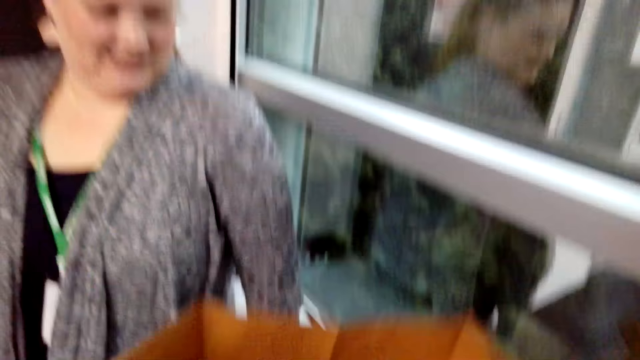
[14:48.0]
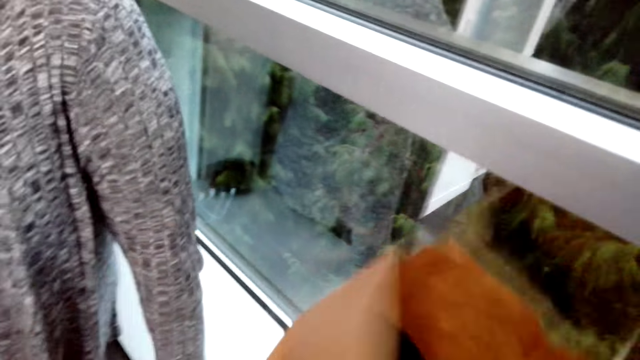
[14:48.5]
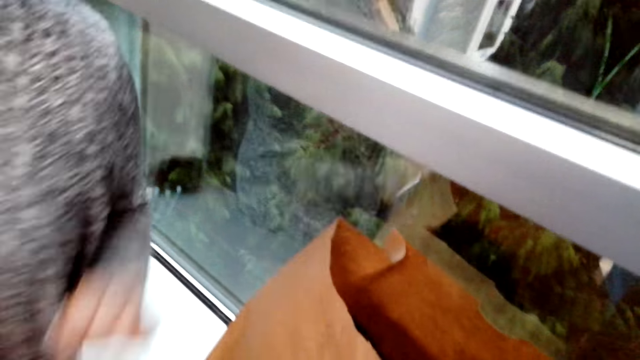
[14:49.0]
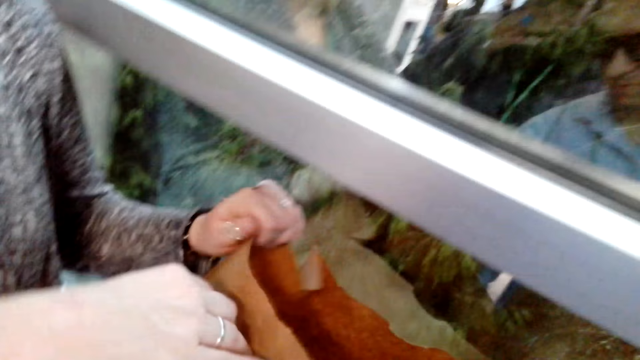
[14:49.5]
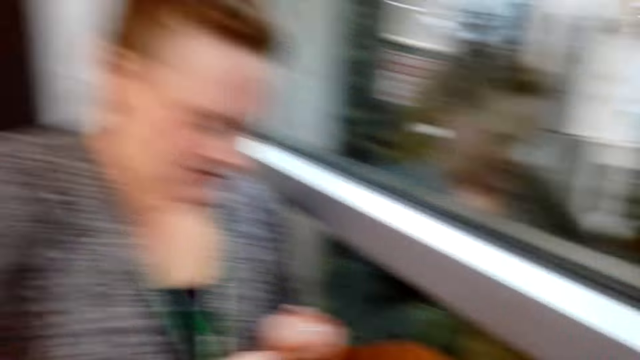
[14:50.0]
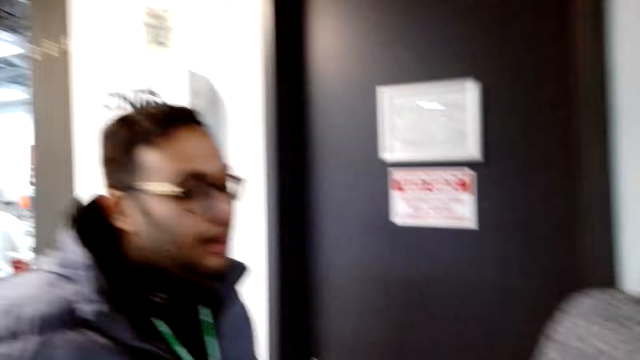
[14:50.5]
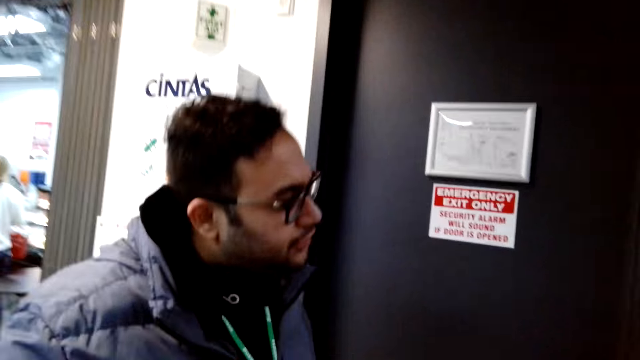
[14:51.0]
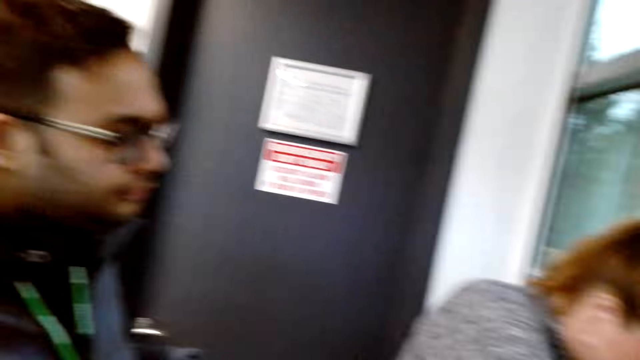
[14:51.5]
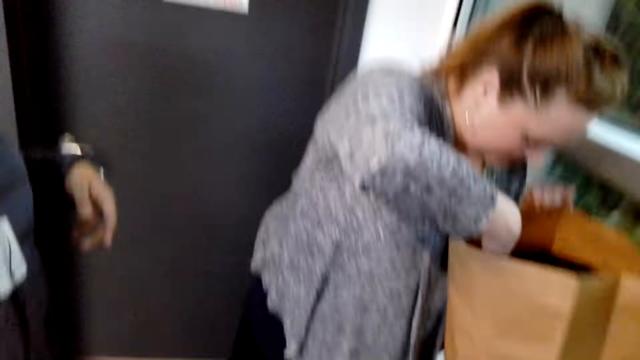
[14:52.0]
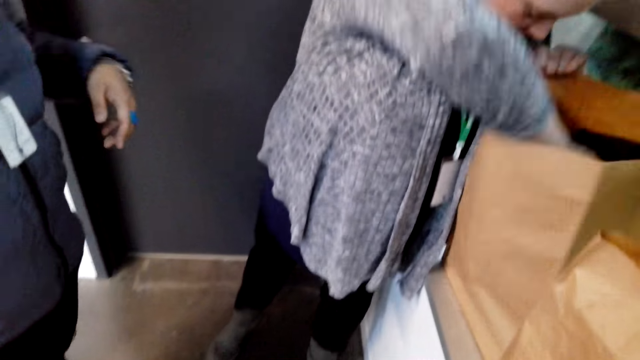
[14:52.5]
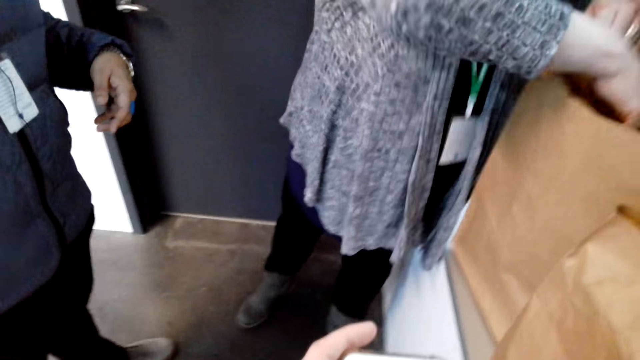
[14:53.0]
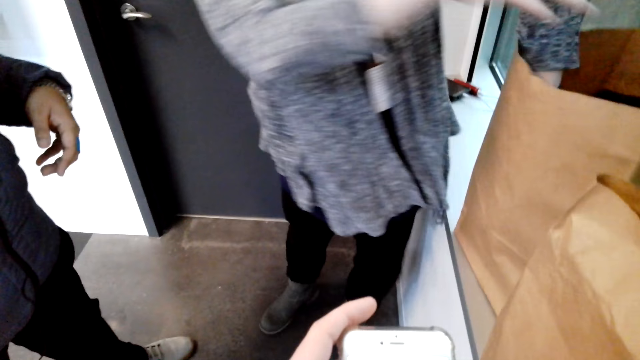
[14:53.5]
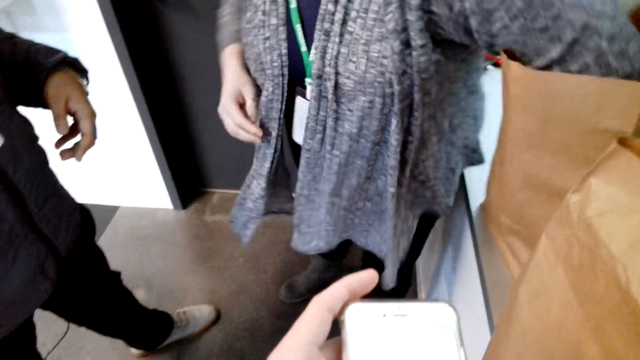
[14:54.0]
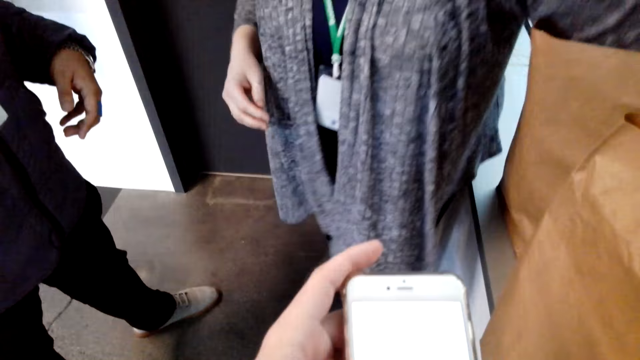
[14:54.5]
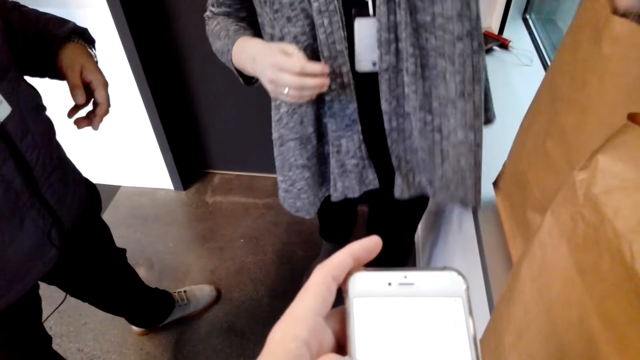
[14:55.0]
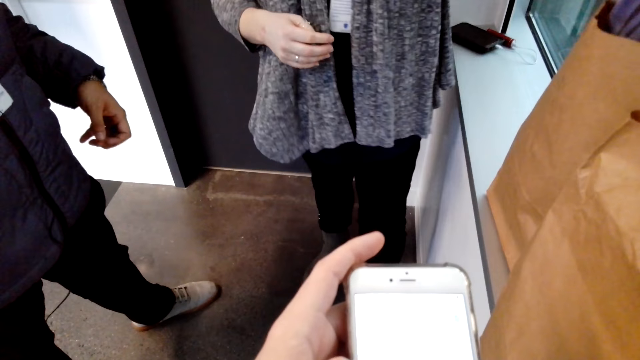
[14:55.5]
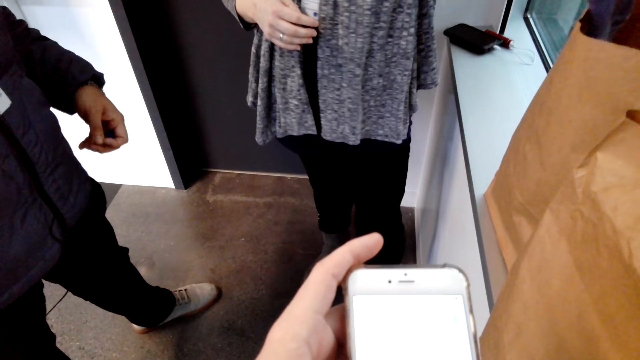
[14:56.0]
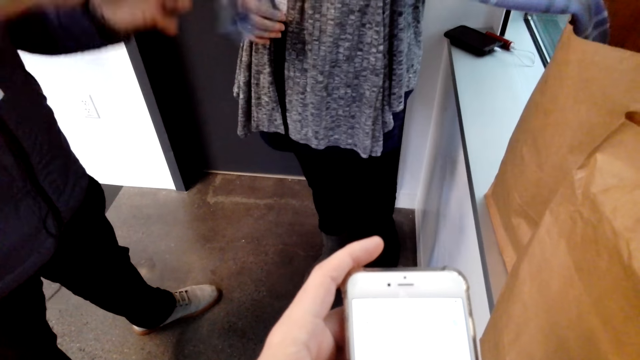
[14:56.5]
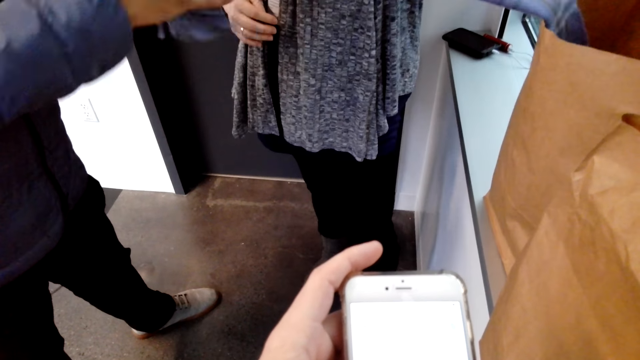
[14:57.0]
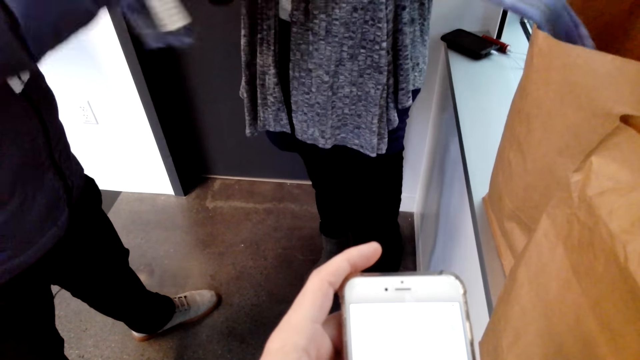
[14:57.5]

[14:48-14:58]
The camera wearer puts the paper on the wall. They drop a bag. They drop the bag again. A lady holds the bag. The camera wearer interacts with a man. The man talks to the camera wearer. The lady looks at something in the paper. The camera wearer operates a phone. They stare at the phone. They pick a scarf from the paper.

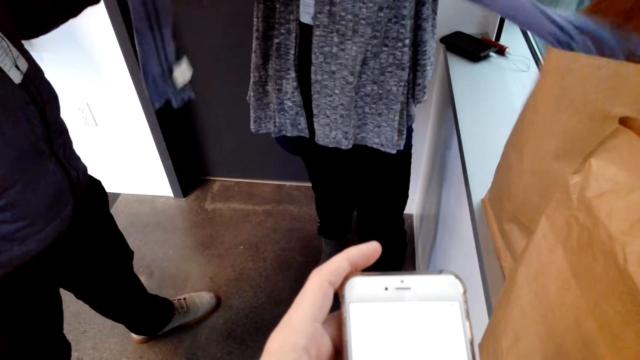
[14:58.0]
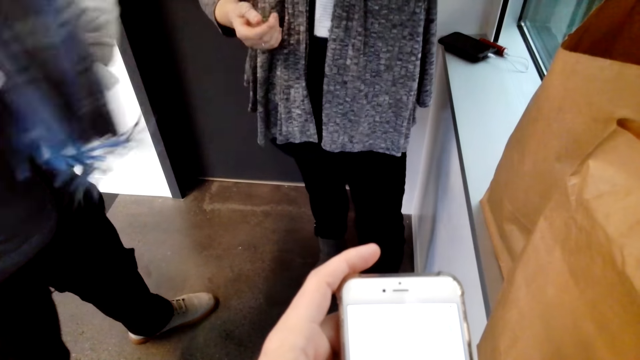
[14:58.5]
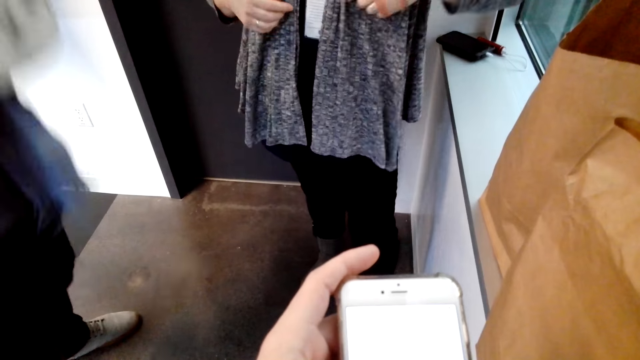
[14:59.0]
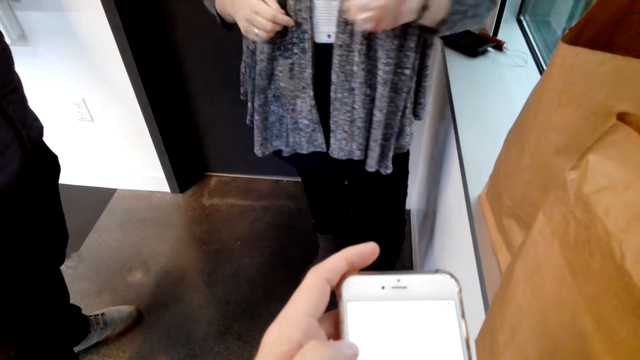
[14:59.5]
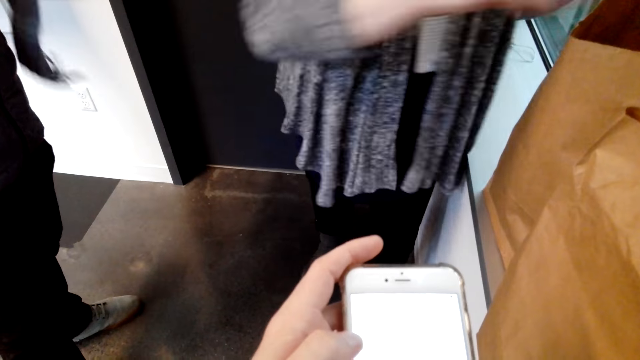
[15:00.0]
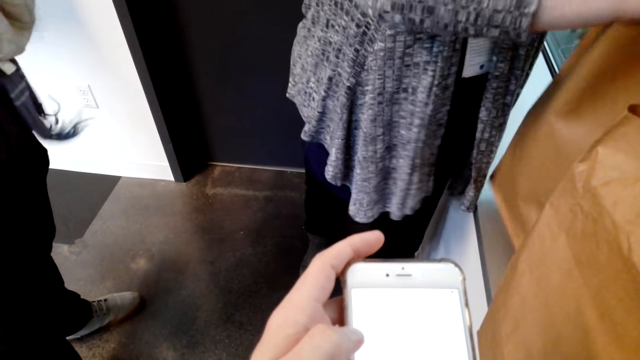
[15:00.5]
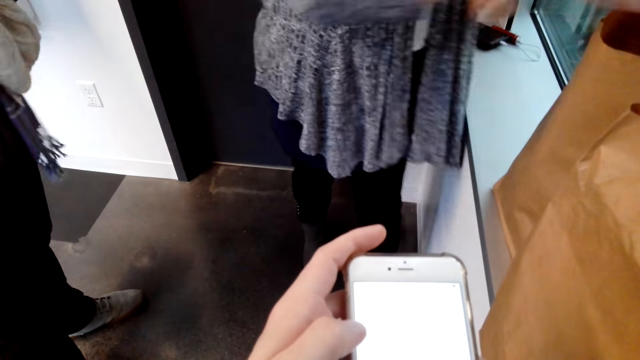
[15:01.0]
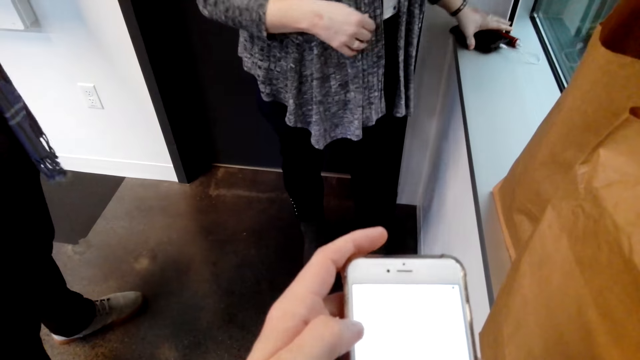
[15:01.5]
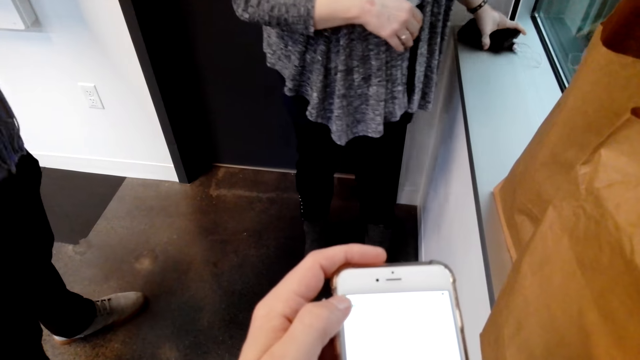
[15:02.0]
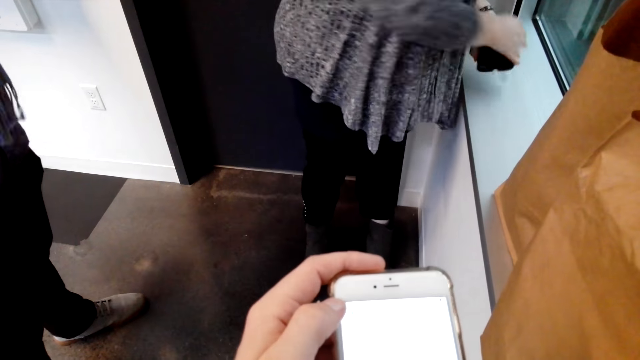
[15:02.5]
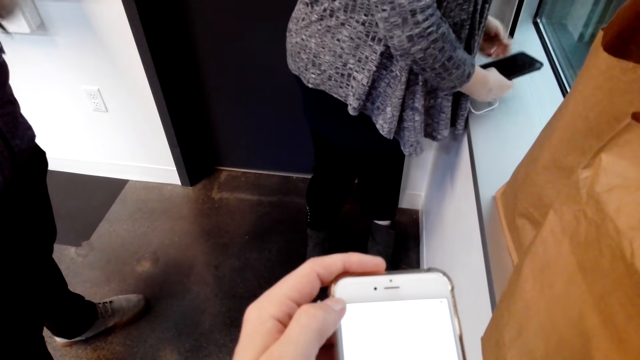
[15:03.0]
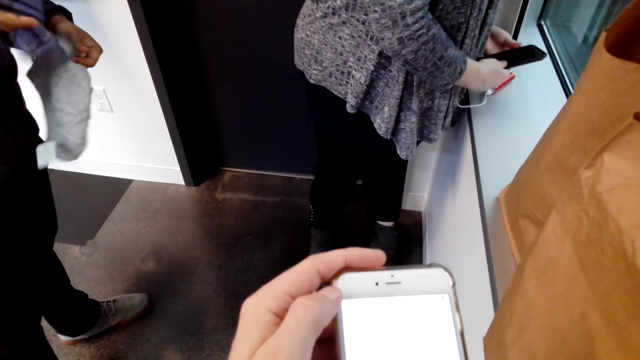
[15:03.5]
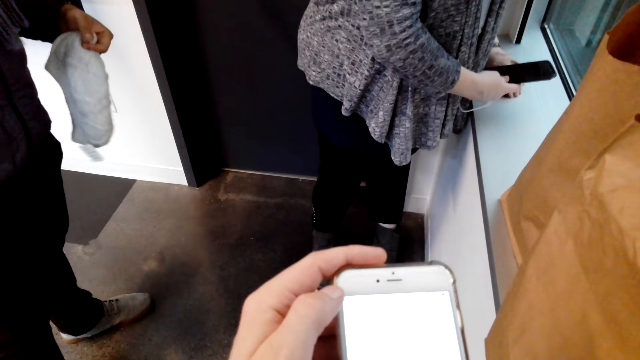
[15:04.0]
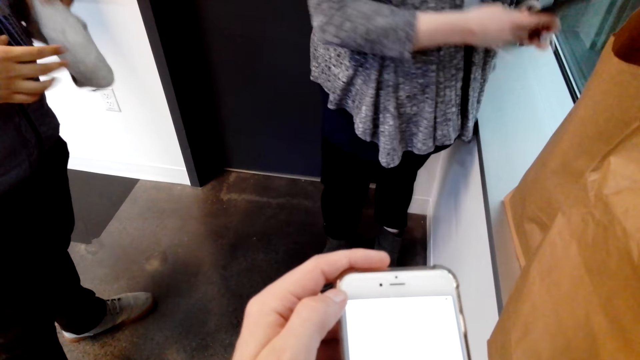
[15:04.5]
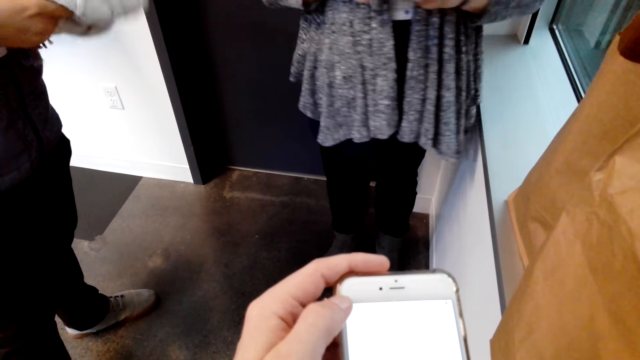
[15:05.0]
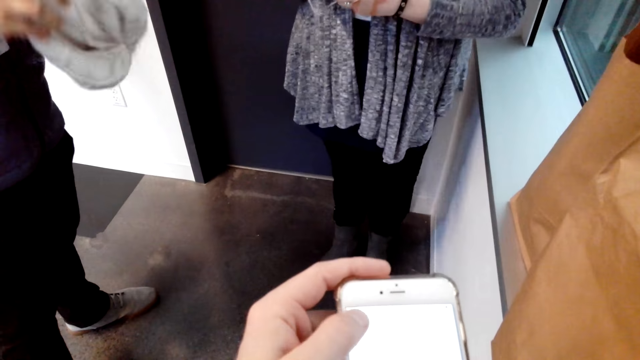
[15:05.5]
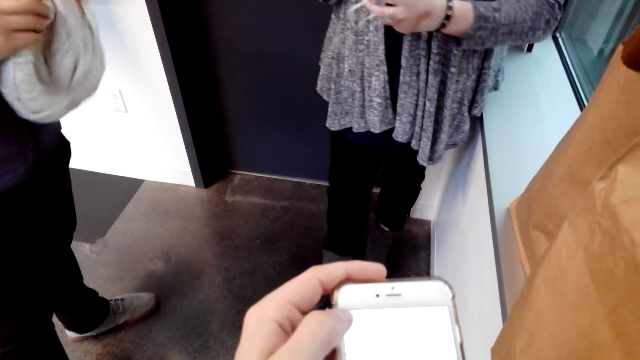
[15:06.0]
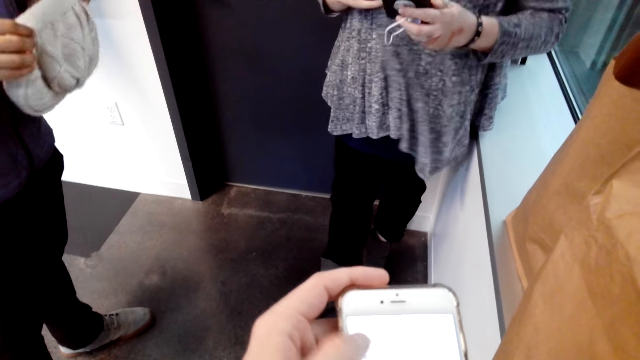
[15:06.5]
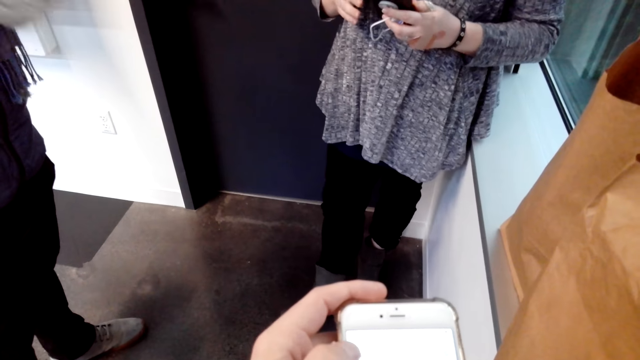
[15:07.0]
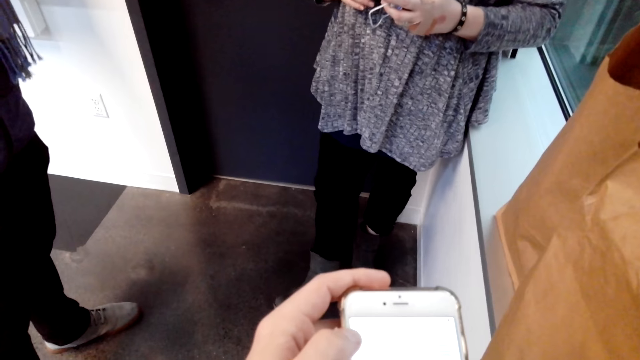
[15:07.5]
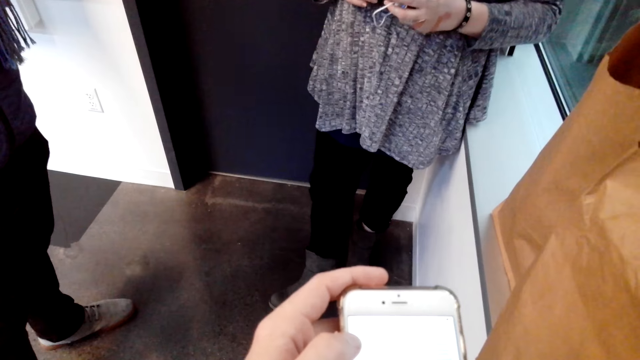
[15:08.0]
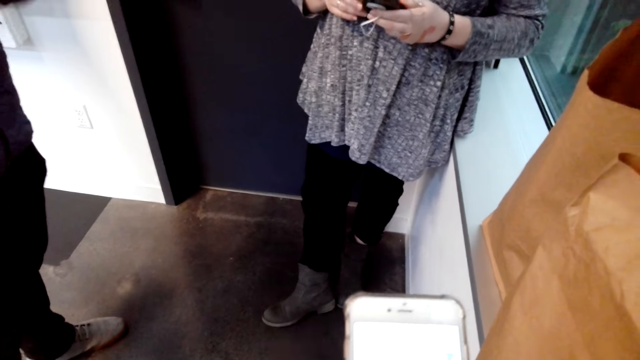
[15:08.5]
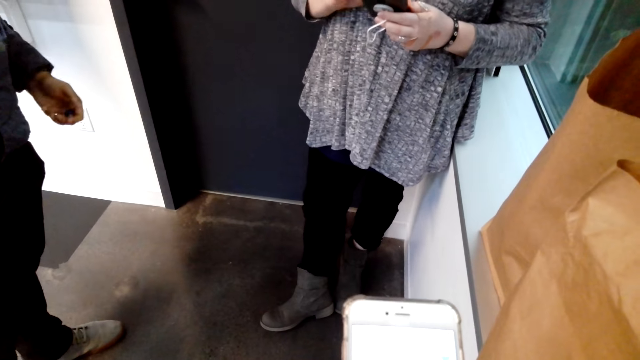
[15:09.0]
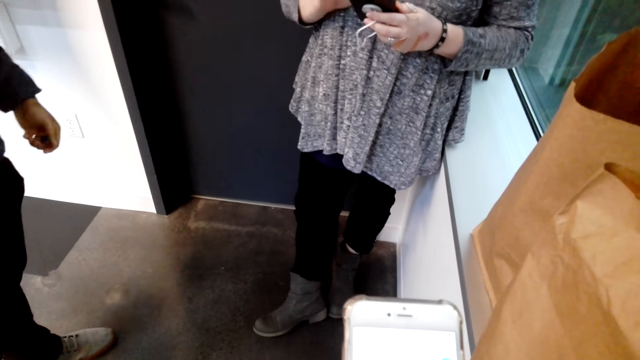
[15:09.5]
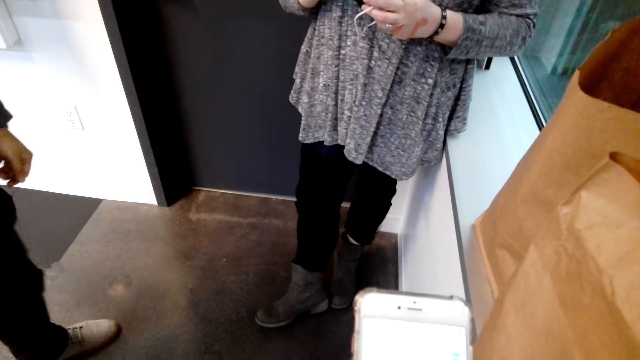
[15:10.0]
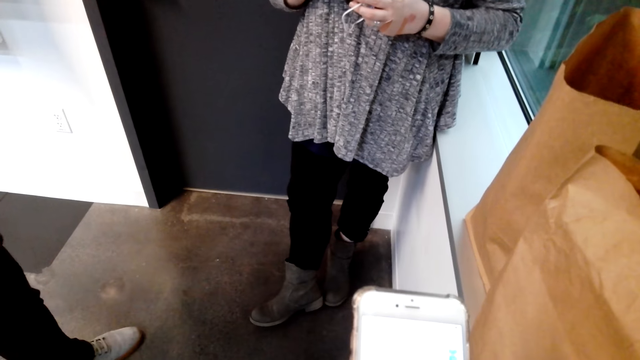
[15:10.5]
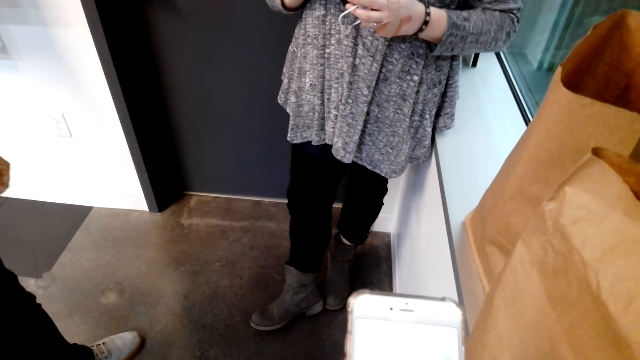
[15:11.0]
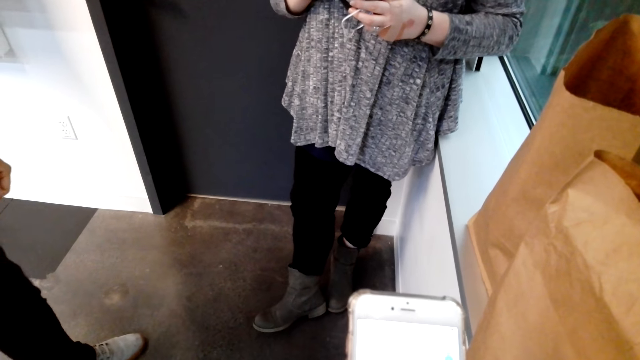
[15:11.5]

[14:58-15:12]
A man pulls a scarf. The camera wearer stares at a phone. A lady adjusts a bag. The lady adjusts the paper. The lady picks up the phone from the wall. The camera wearer operates the phone. They straighten the marvin. The man separates a cloth. The camera wearer operates the phone. Another man lifts the Marvin hat. The lady operates the phone. The camera wearer operates the phone.
